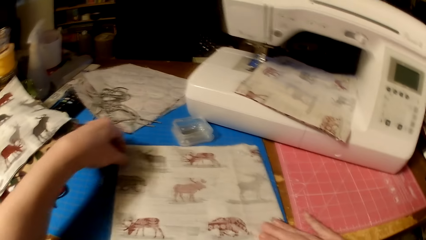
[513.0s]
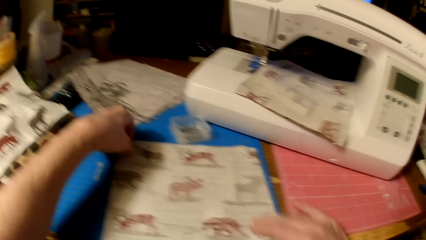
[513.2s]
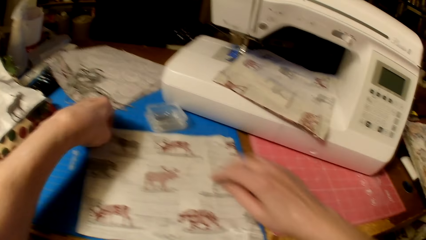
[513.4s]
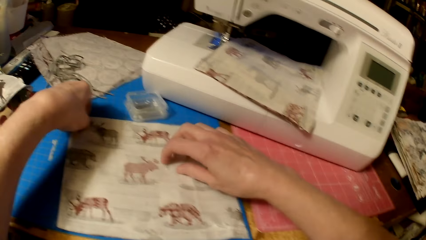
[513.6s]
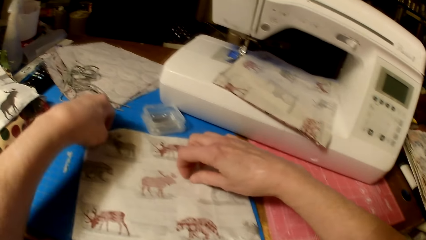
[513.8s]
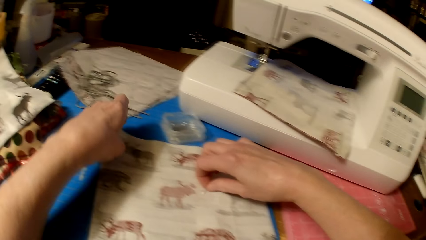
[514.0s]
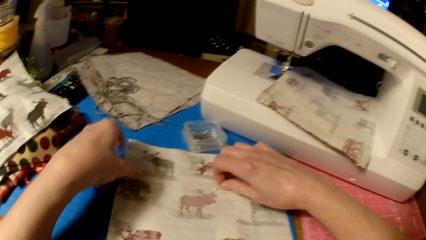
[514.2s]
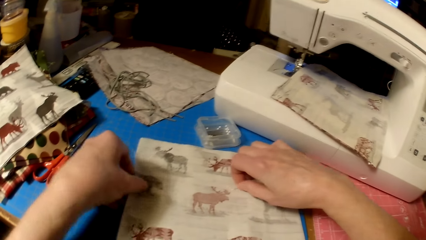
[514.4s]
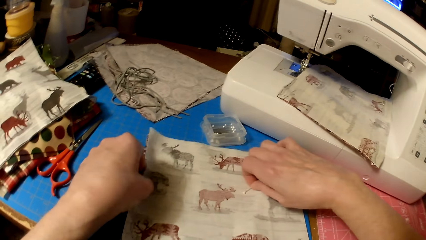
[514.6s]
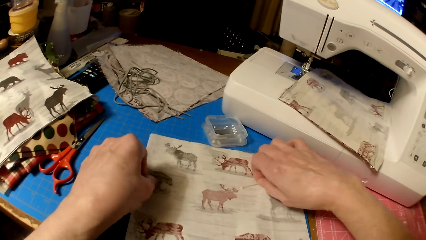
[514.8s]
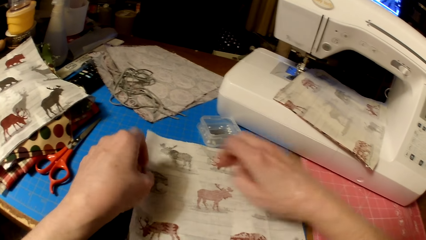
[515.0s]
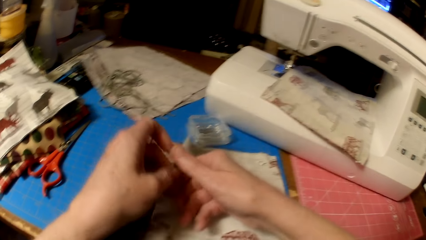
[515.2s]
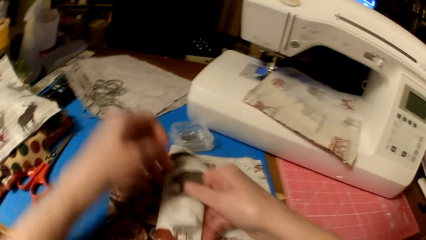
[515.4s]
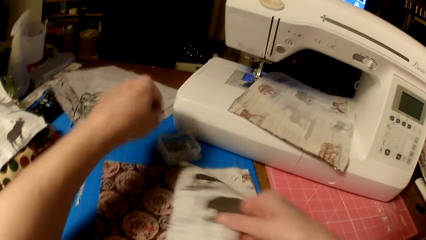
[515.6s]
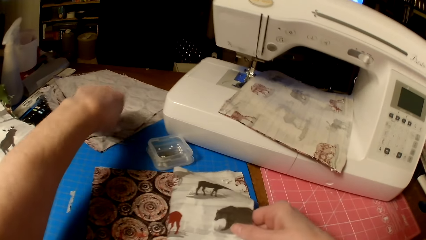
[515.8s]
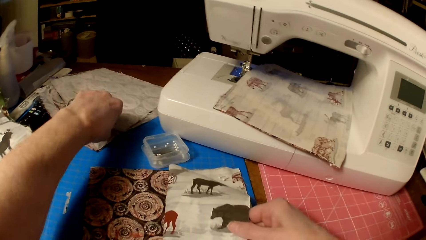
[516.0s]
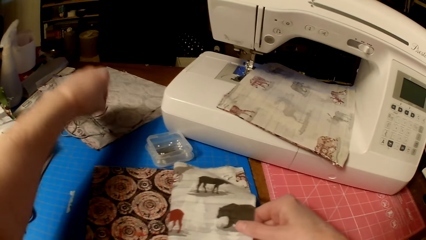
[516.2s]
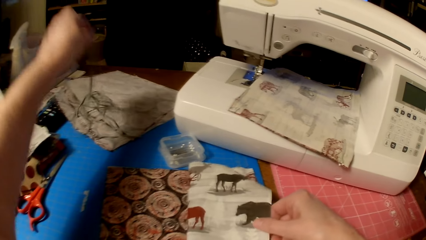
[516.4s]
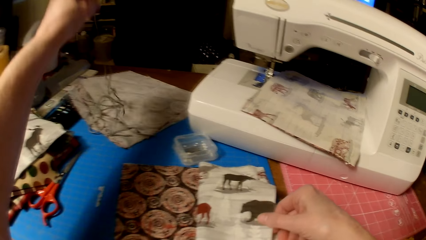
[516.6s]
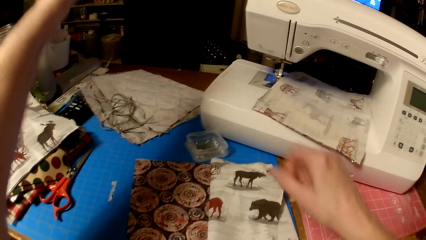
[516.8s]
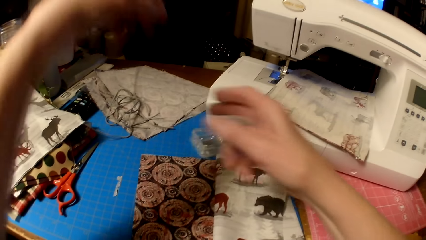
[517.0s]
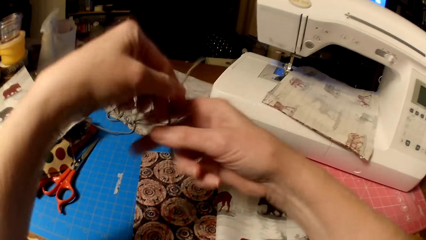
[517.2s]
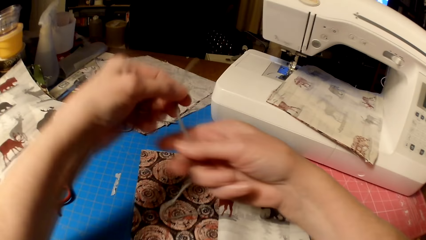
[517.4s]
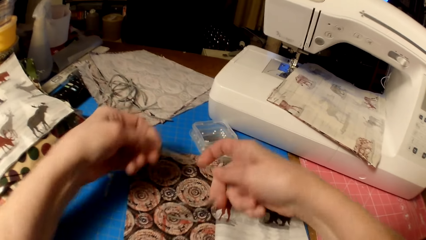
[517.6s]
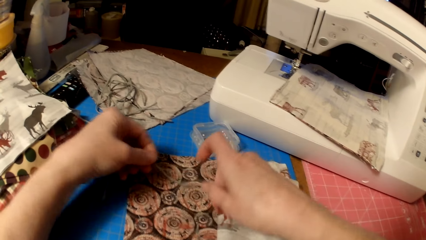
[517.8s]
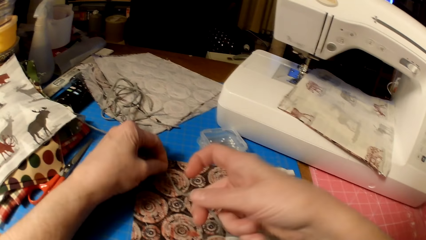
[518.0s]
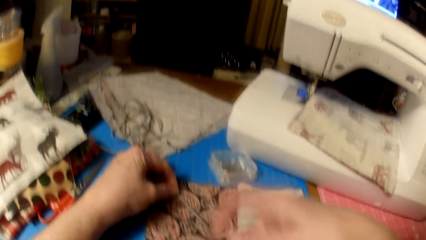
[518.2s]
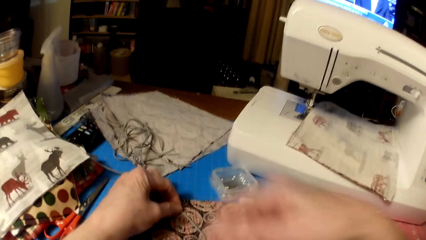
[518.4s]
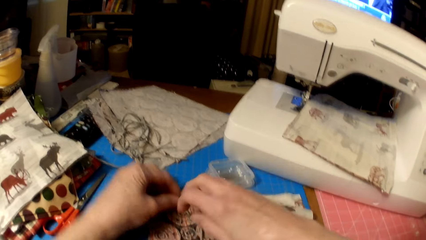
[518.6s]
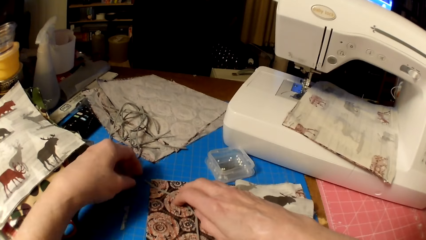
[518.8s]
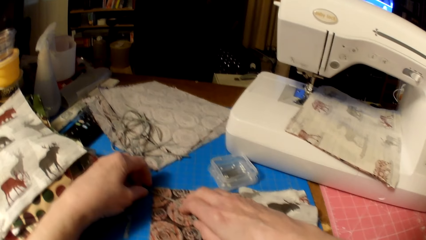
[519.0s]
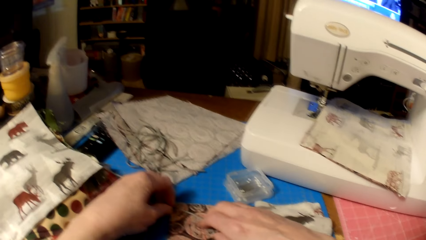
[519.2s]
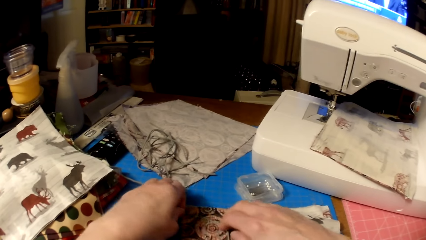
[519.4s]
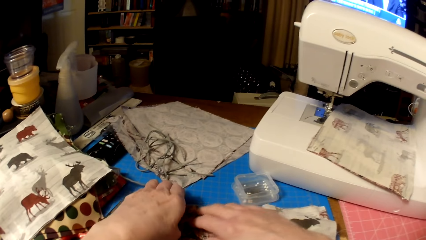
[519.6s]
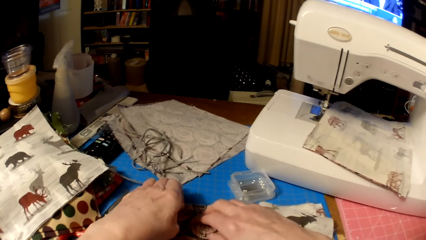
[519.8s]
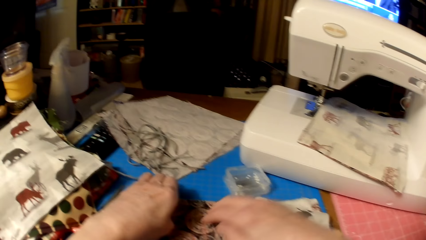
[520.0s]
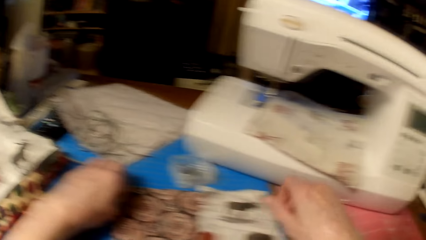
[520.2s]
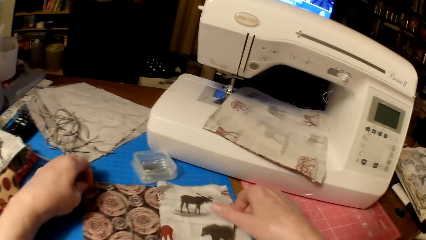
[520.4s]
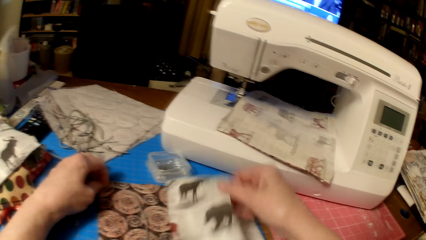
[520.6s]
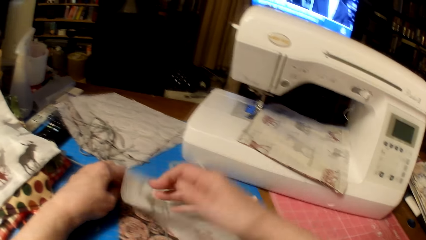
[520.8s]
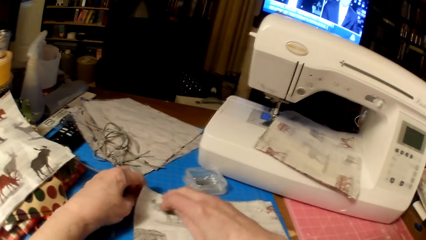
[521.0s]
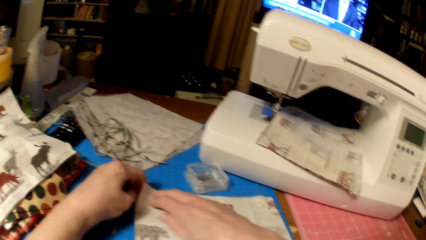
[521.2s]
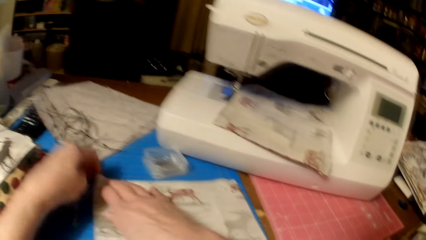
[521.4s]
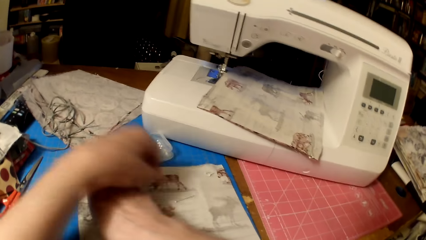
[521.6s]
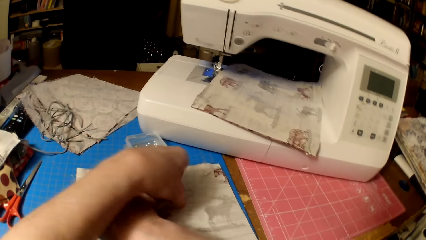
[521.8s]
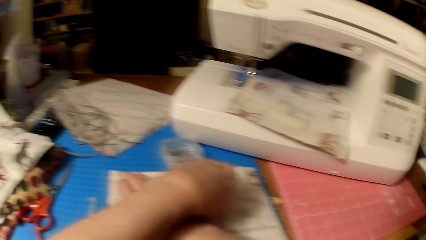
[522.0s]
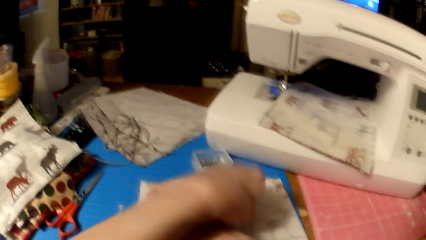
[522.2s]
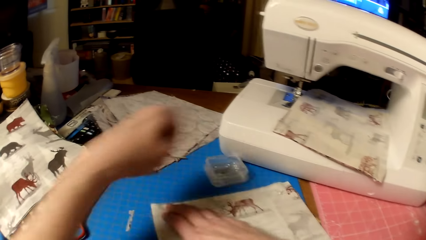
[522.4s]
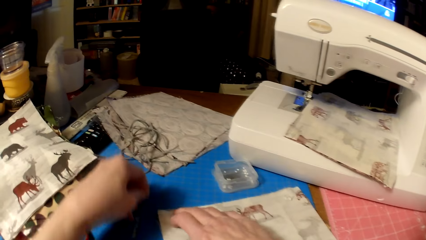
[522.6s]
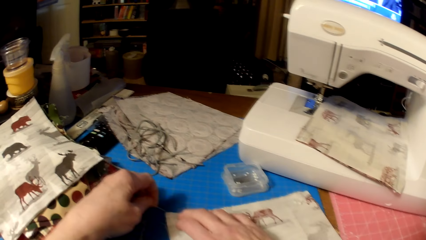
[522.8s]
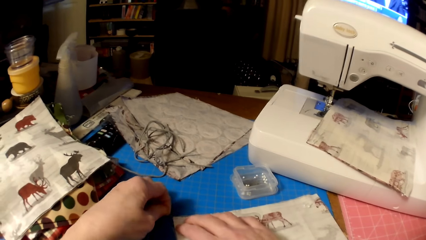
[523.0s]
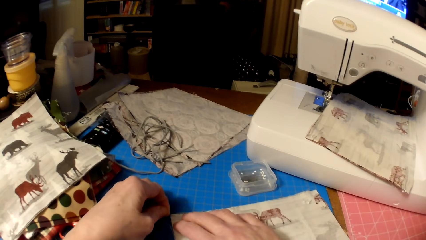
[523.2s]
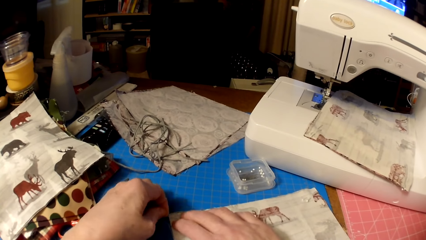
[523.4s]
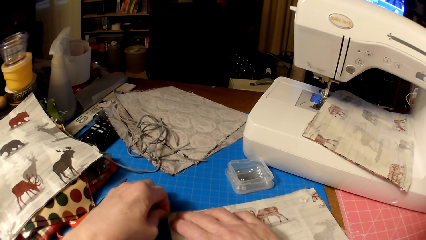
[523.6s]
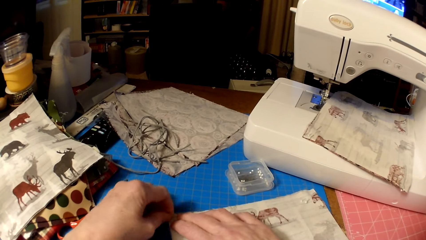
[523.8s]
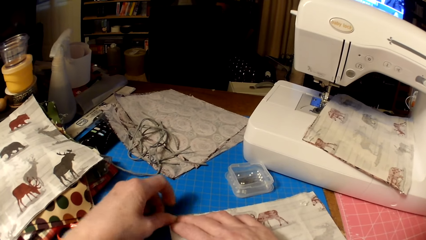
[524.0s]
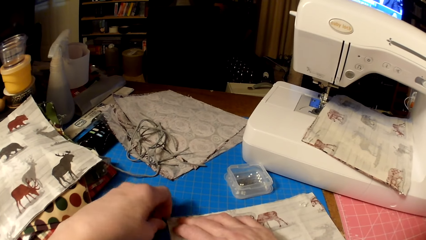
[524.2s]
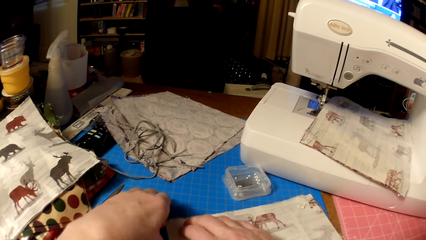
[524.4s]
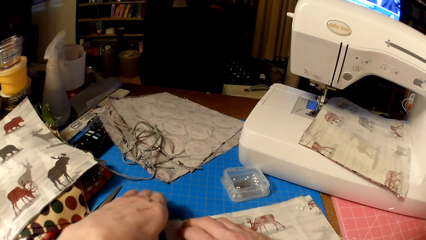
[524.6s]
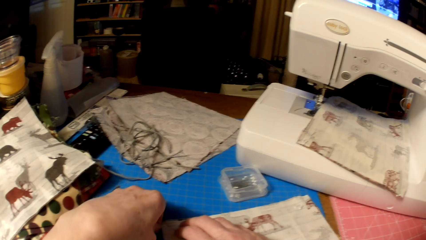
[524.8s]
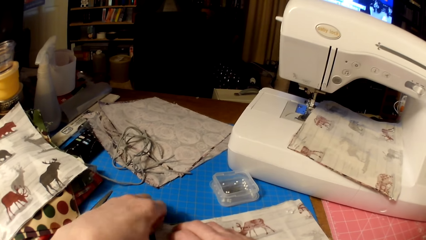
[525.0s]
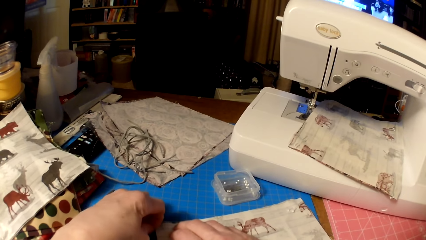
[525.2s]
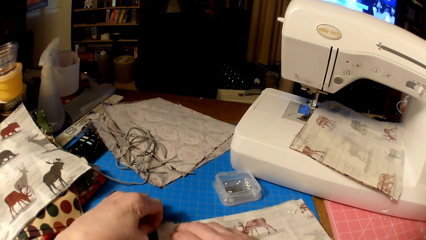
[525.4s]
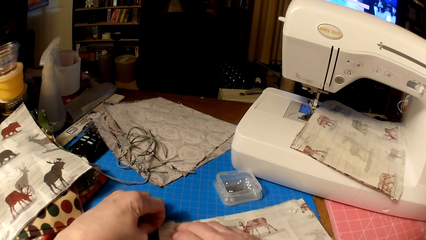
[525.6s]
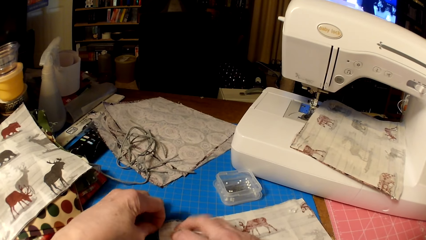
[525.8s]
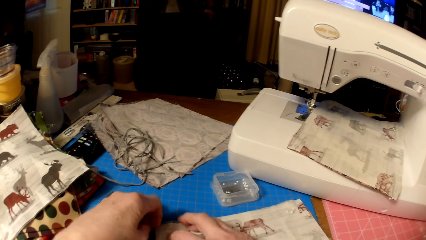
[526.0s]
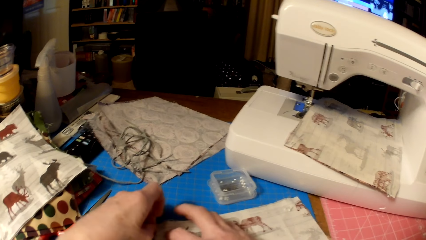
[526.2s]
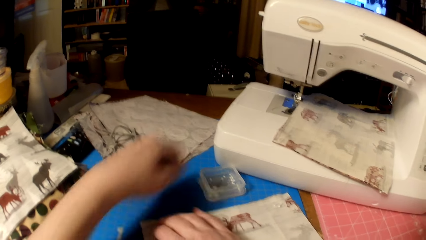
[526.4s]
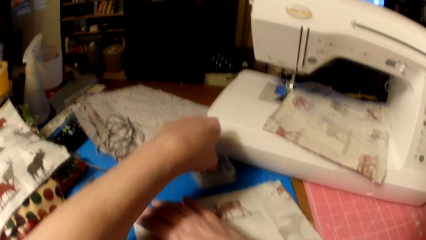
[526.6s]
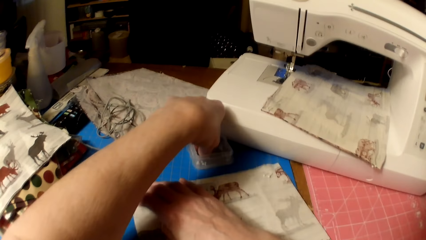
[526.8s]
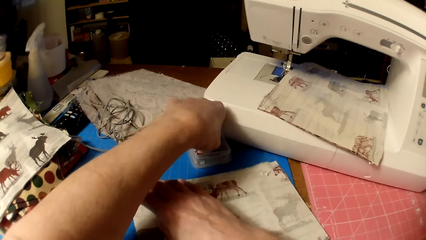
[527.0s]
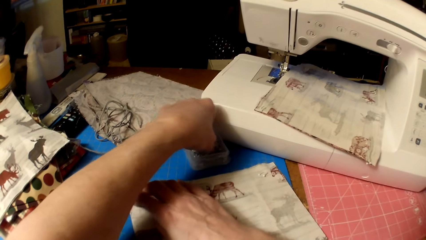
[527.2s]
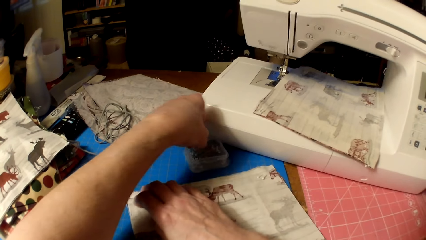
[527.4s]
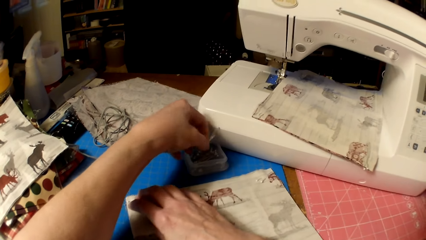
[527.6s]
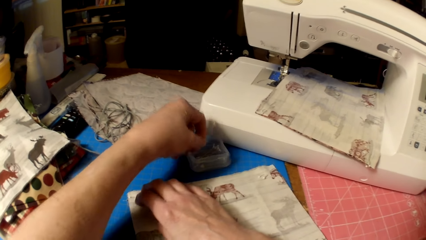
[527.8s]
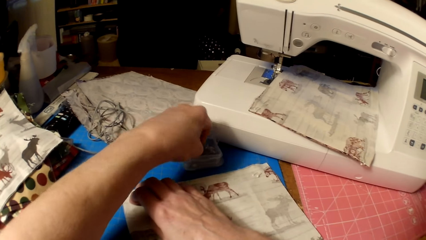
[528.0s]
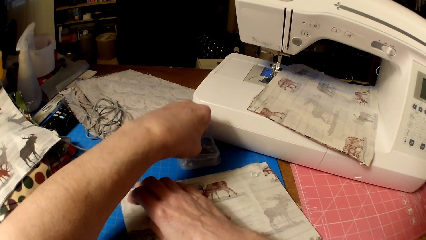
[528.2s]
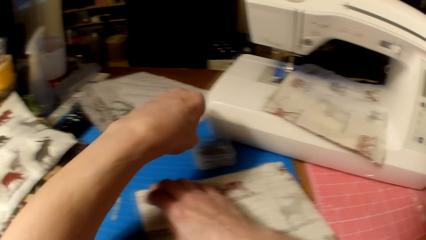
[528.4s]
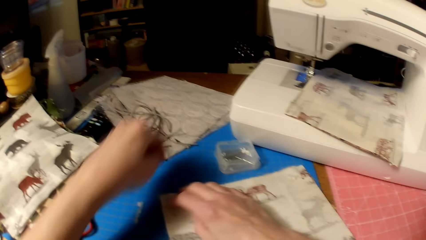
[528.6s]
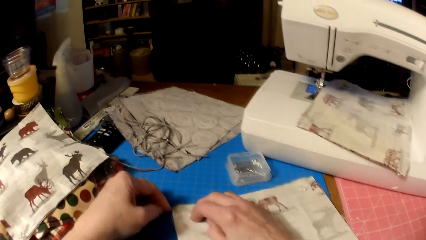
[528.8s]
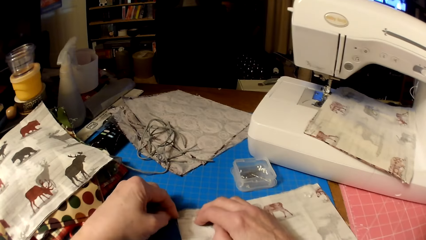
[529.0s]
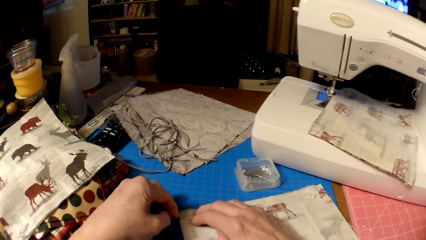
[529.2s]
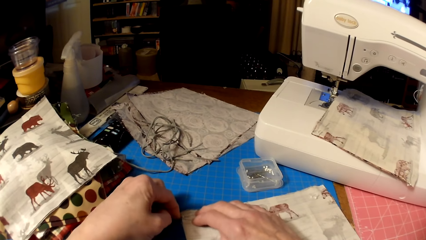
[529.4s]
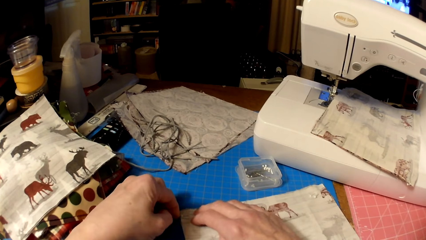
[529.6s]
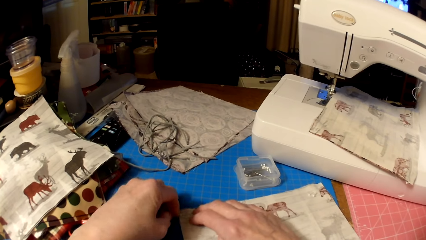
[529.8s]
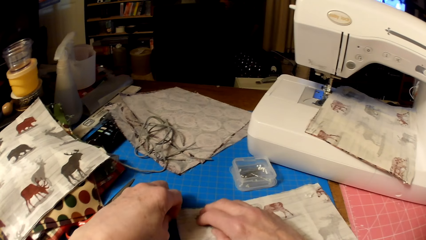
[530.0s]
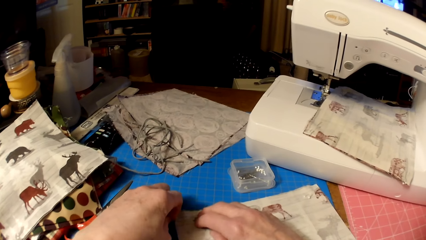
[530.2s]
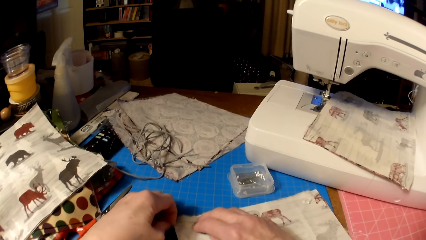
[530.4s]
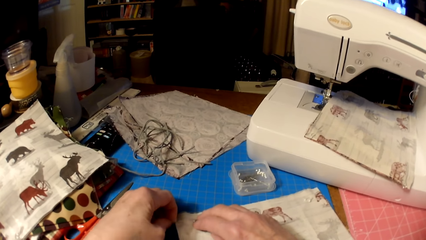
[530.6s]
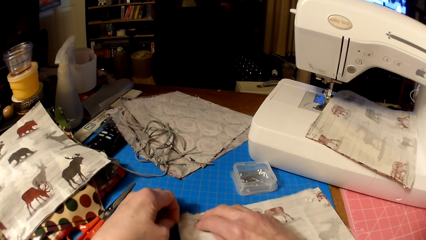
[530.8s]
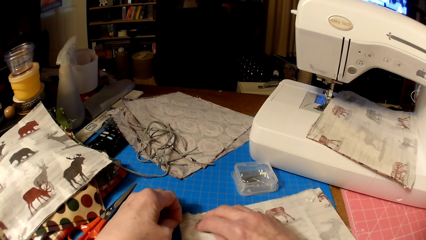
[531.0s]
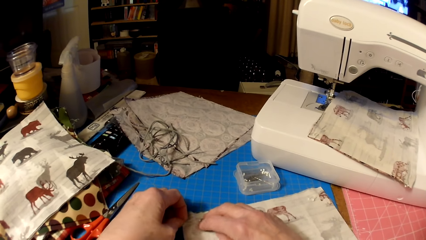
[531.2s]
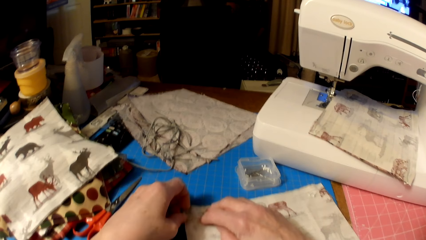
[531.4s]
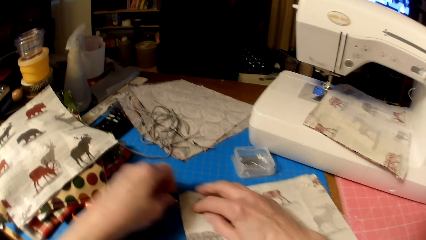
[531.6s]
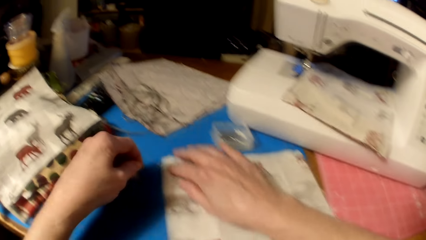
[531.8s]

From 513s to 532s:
The camera wearer collects needles or pins on the cloth. They move a pin on the piece of cloth. They fold the piece of cloth. They flip the piece of cloth. They pick a piece of knitting thread and put the piece of knitting thread on the piece of cloth. They unfold the piece of cloth. They flip the piece of cloth. They pick a pin and put the pin in the pieces of cloth. They pick a needle from a container. They put a pin in the pieces of cloth.
